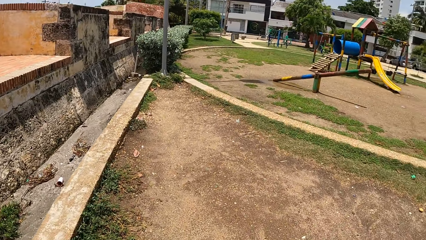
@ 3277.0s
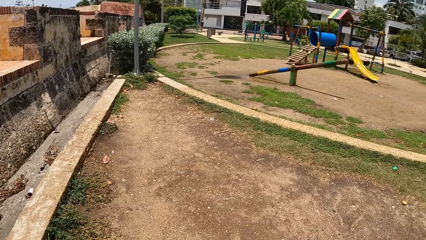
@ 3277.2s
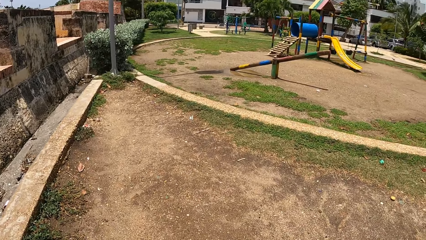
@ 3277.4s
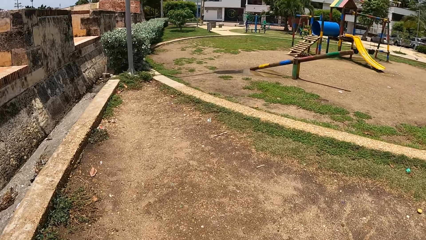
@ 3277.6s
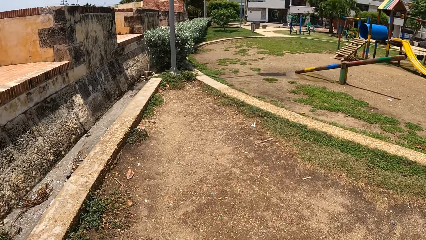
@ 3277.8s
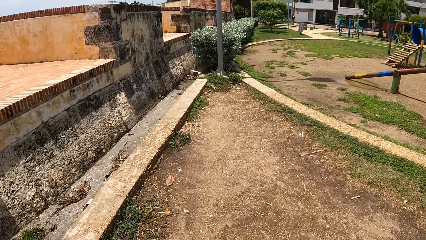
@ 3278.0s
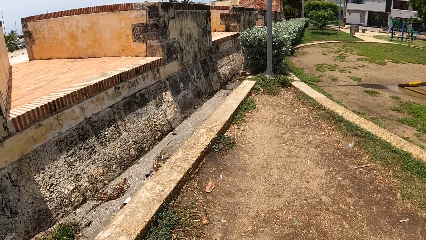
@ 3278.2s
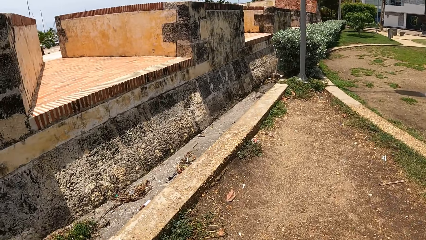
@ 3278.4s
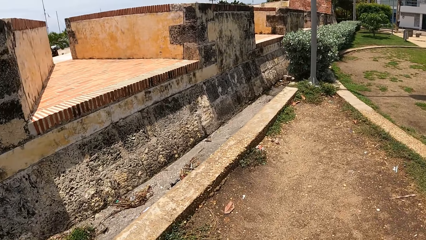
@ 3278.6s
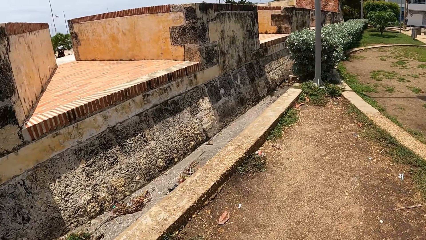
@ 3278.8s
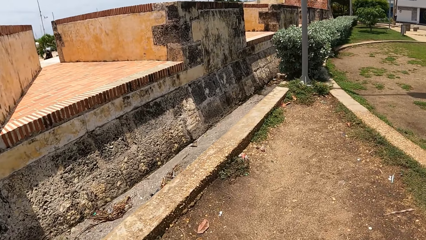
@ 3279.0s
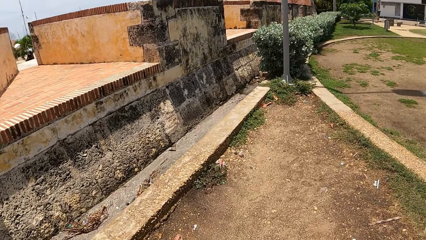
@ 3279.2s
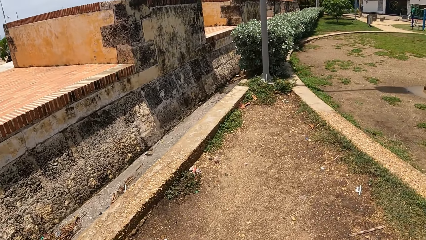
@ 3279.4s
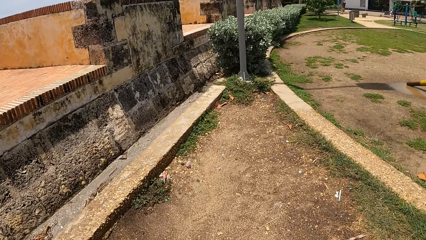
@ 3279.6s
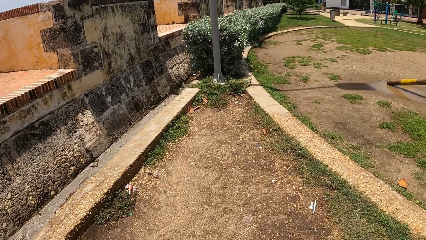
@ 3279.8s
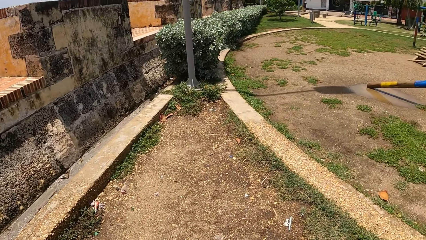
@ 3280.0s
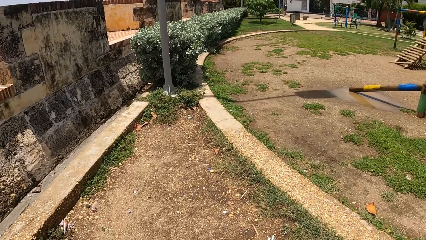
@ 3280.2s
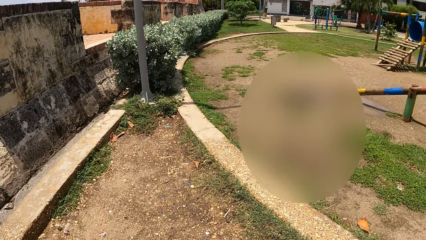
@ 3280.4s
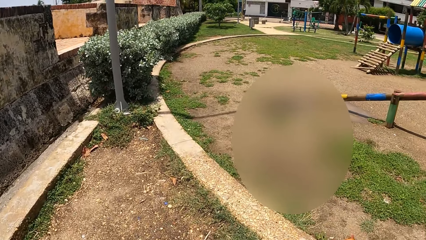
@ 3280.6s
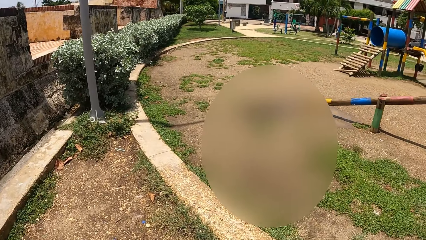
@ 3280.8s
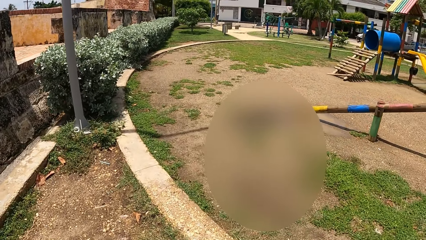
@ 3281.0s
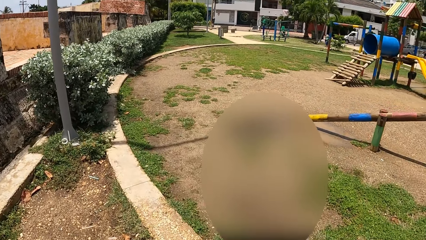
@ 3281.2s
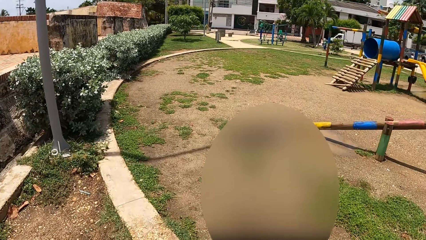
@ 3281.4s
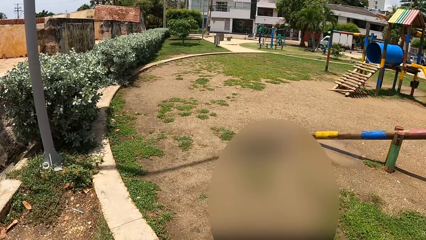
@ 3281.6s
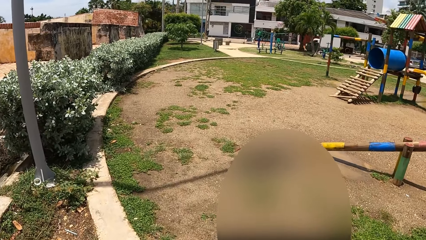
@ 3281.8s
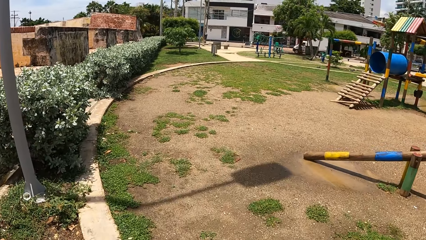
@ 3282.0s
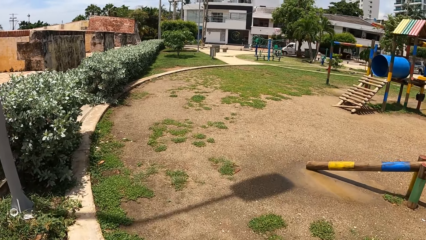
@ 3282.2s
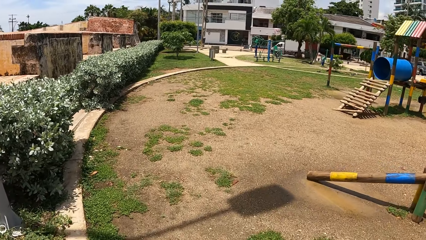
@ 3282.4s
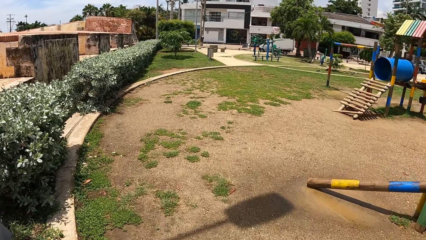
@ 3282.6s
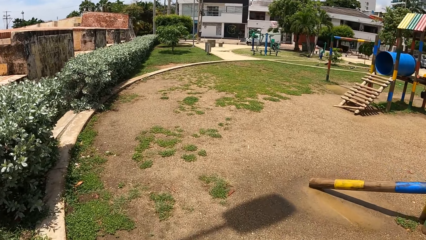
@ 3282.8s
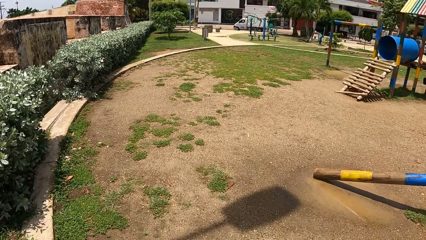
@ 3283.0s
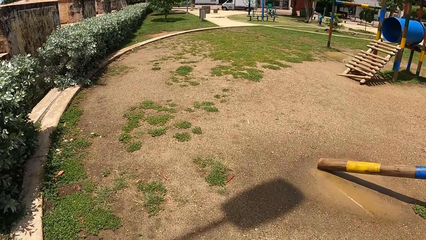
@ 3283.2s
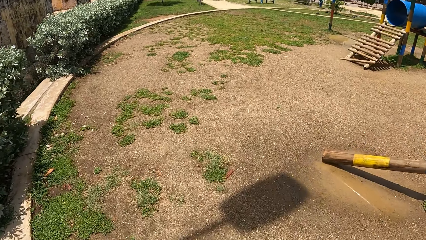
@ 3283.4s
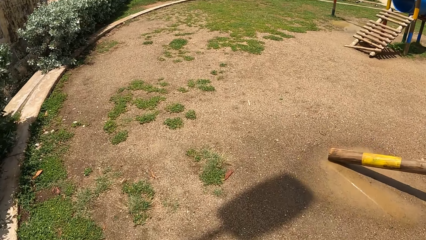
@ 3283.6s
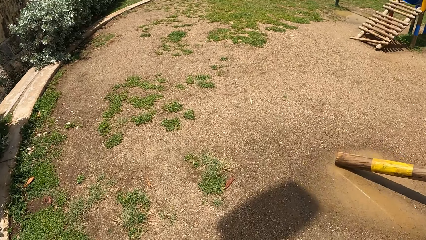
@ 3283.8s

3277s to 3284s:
The camera wearer walks at the compound. They walk a dog.

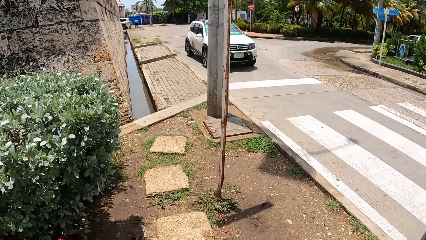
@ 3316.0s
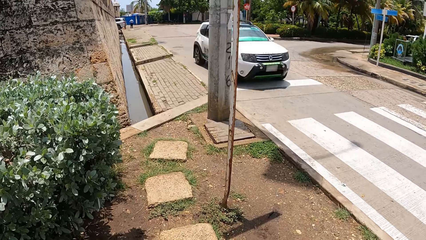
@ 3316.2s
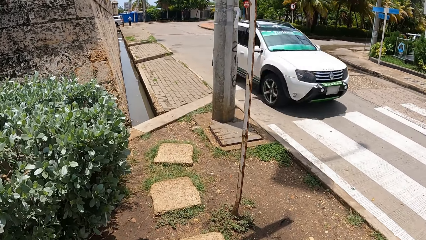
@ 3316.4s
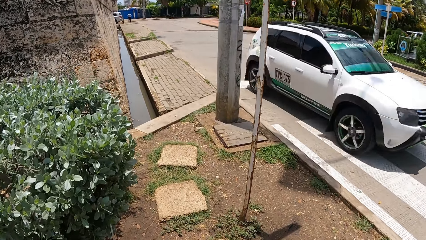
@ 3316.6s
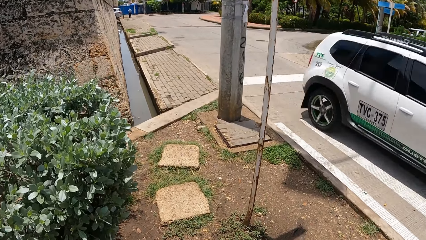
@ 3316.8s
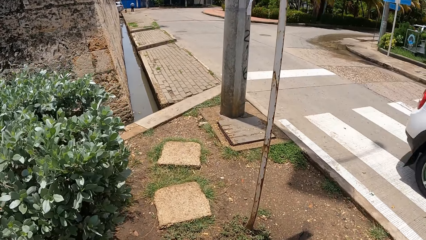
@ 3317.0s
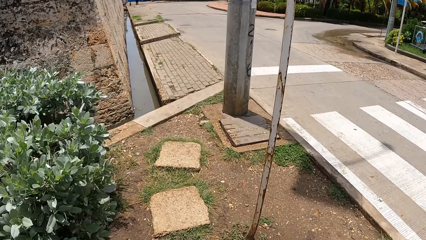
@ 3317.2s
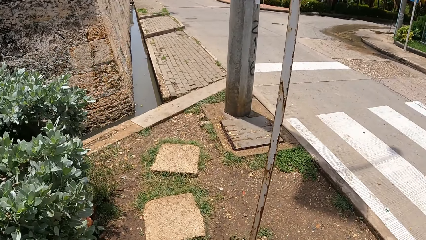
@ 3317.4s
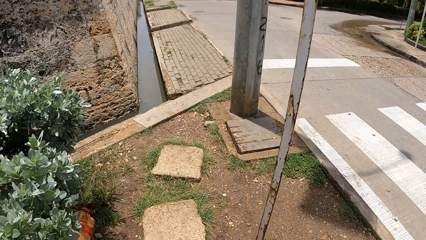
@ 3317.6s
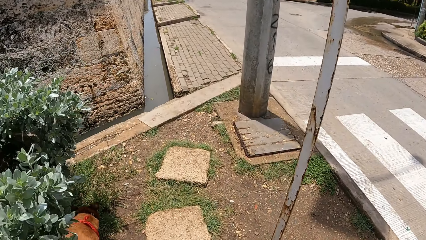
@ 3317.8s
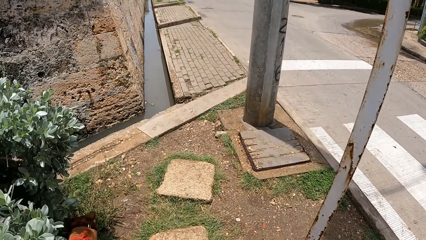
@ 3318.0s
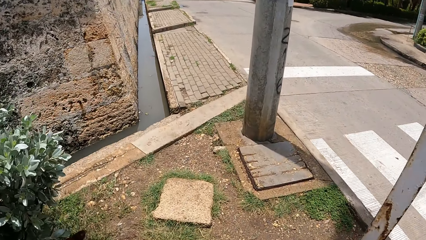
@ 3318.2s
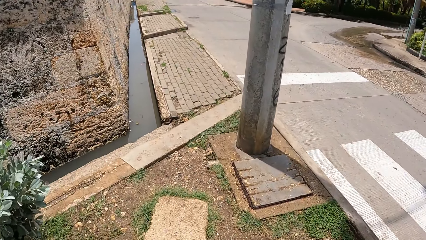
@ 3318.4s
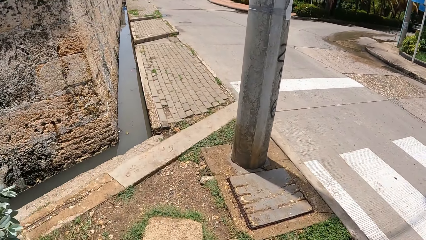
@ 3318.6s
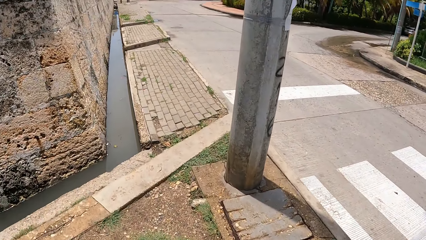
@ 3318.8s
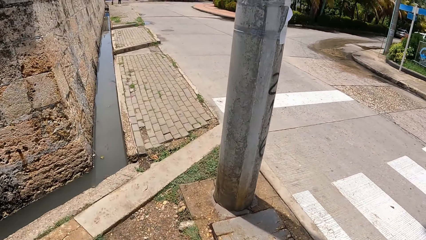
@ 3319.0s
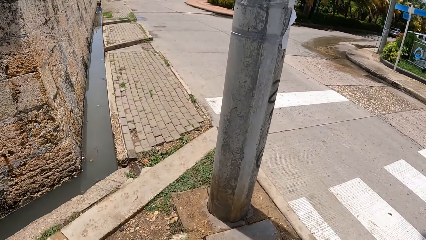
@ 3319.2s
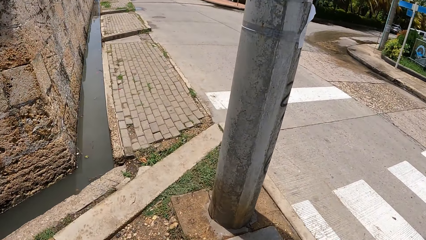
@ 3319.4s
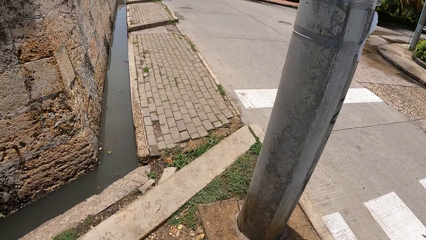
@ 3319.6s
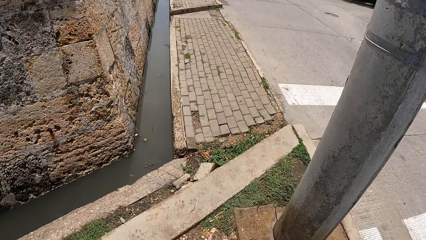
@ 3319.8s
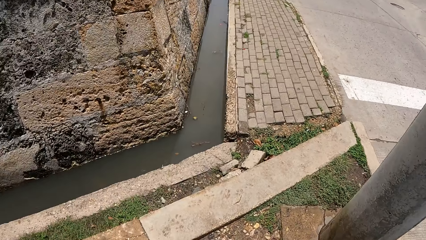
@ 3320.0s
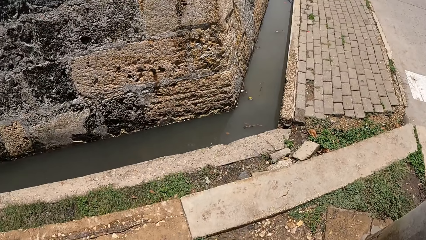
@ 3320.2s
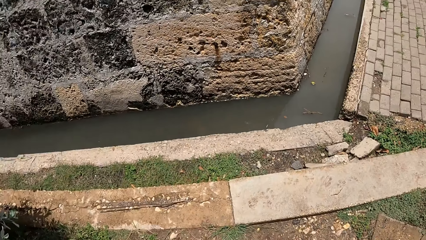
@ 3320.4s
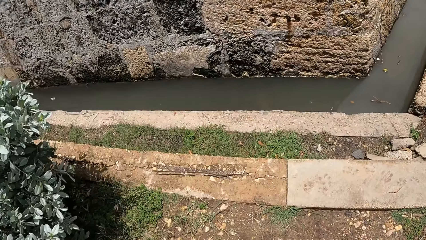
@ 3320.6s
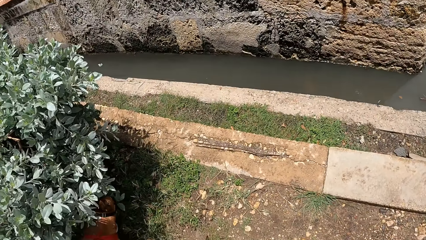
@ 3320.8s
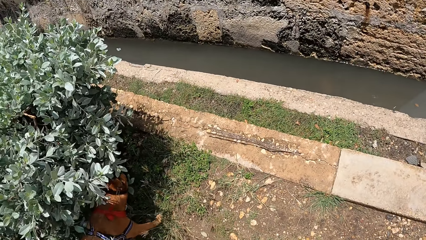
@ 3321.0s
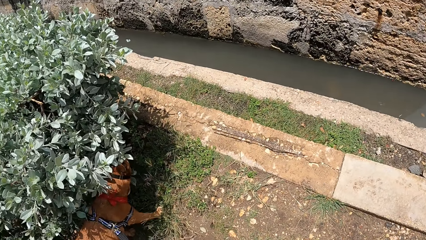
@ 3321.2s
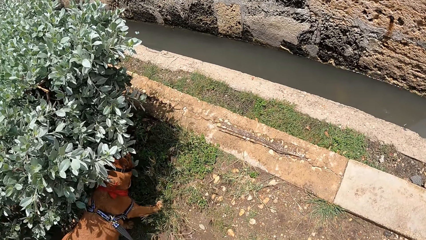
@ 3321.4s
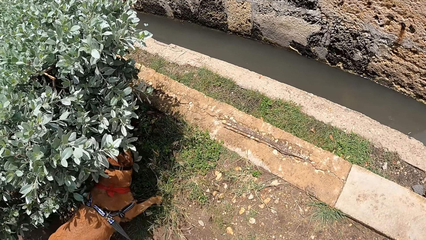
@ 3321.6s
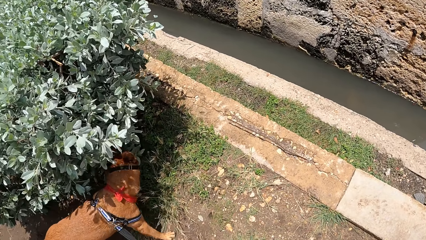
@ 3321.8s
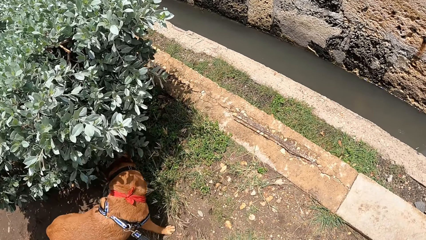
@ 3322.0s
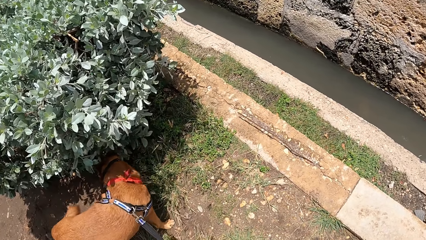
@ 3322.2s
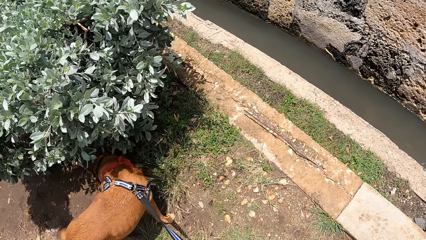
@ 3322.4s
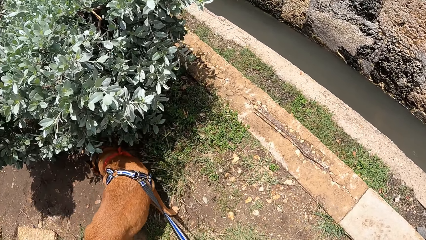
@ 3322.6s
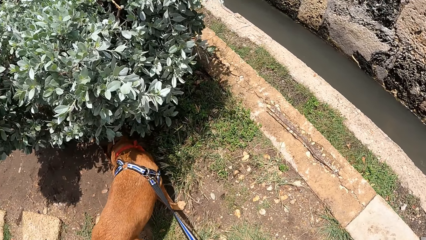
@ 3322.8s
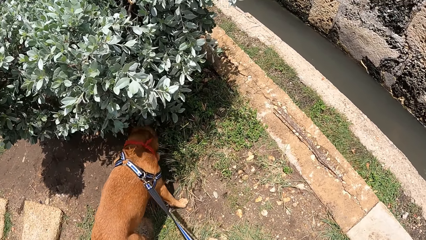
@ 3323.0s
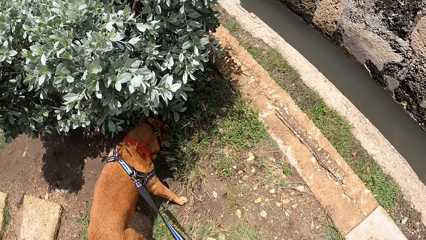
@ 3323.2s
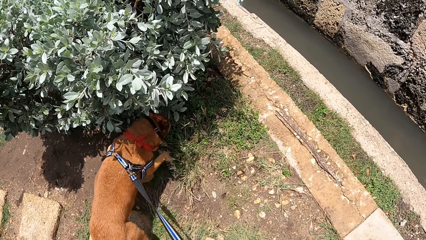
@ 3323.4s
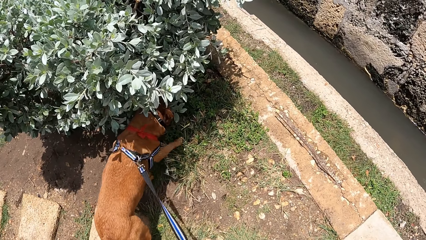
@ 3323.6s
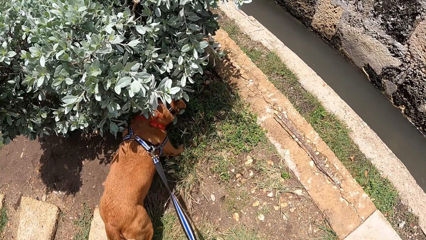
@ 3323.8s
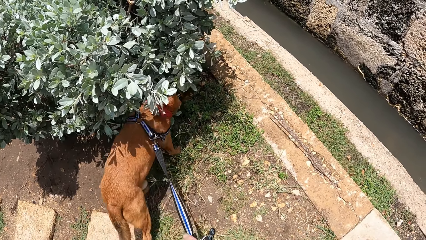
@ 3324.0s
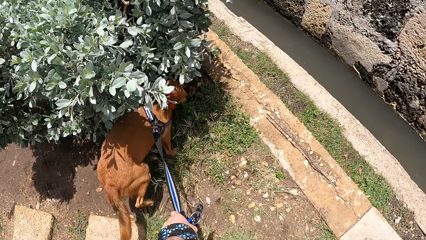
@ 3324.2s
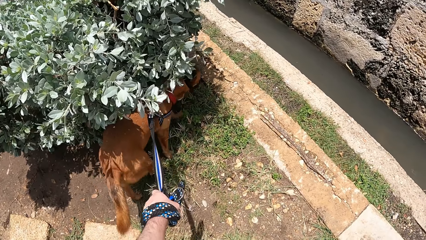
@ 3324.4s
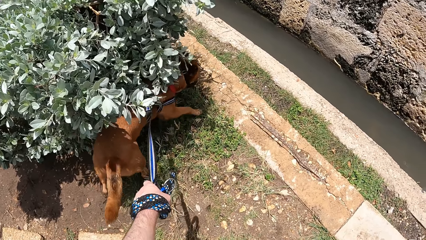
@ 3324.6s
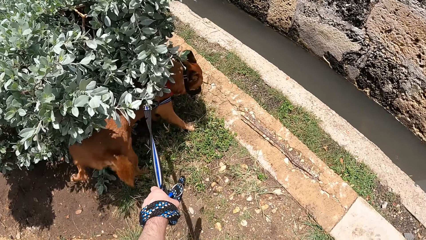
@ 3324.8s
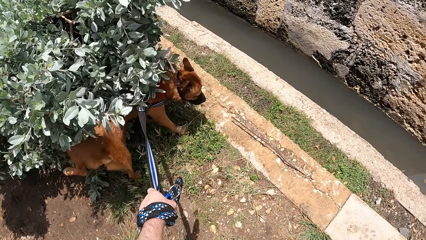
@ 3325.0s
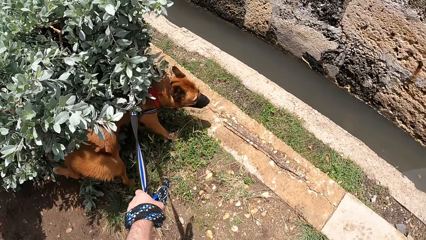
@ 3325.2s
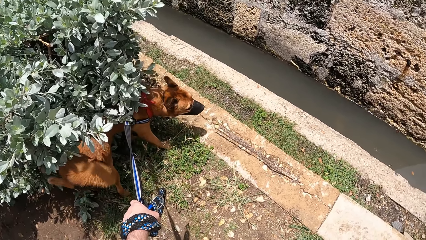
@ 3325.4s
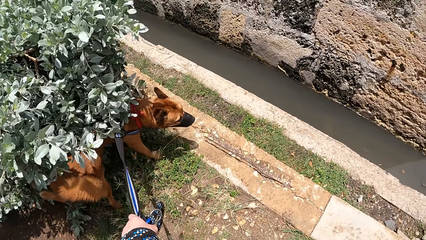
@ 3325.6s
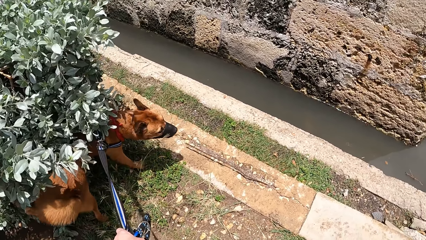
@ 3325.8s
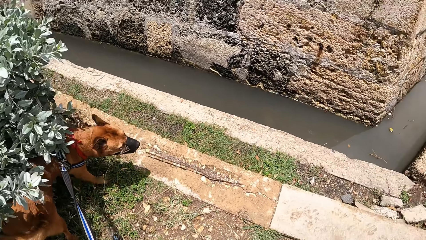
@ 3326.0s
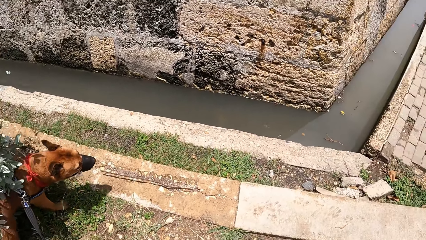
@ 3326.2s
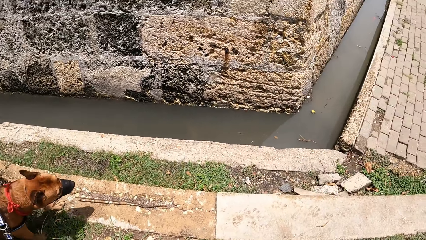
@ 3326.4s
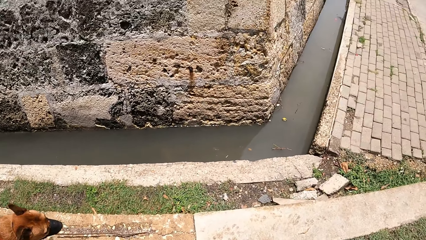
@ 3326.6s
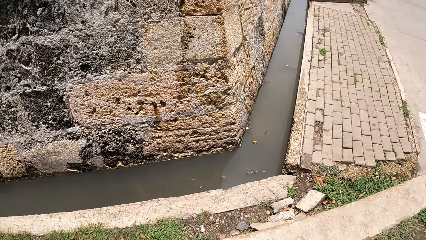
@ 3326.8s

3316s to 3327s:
The camera wearer looks at a dog. They turn around. They stare at the dog. They pull the dog.
